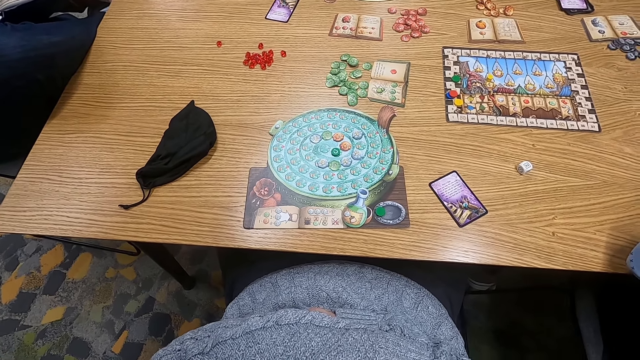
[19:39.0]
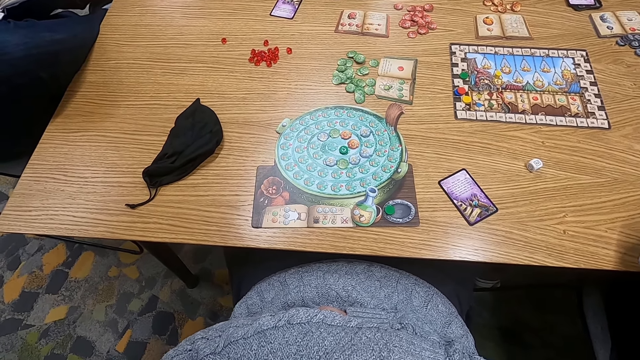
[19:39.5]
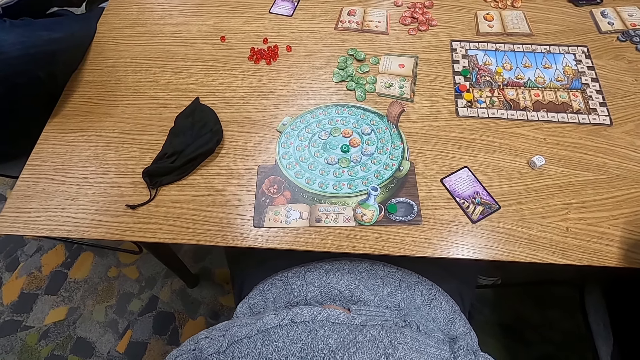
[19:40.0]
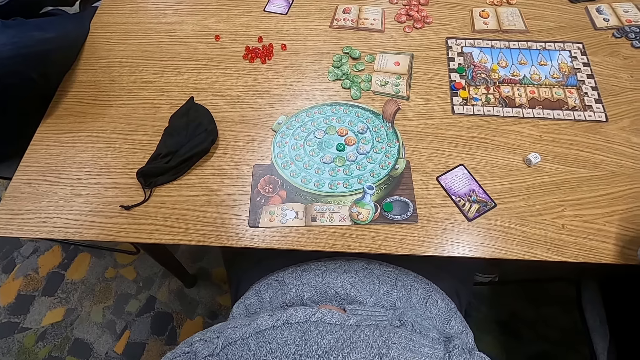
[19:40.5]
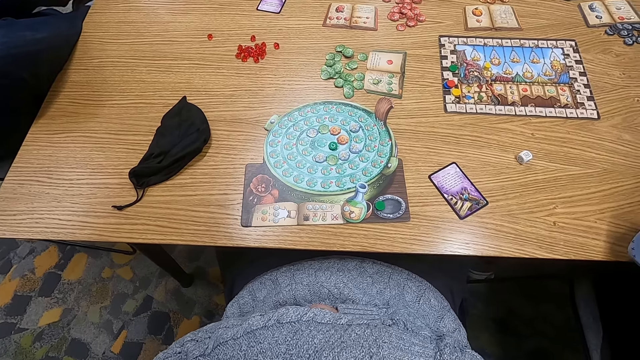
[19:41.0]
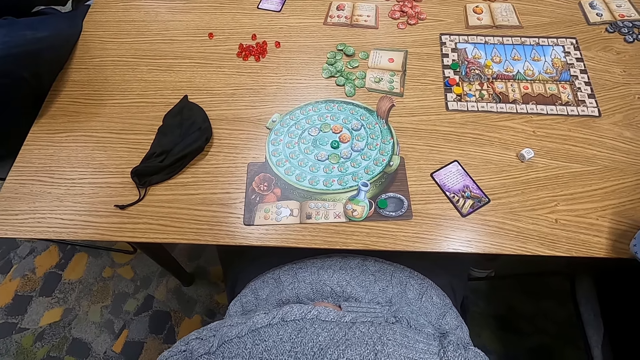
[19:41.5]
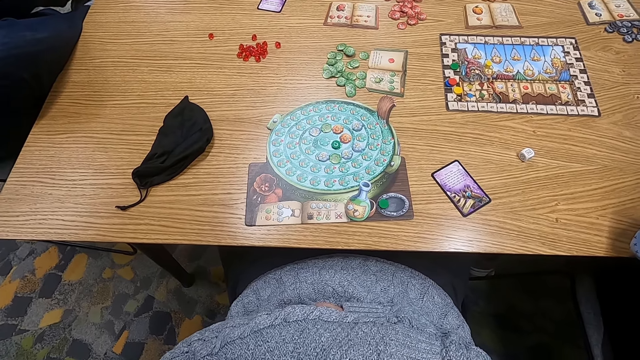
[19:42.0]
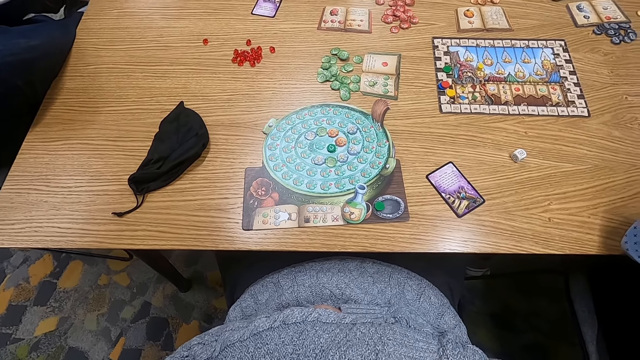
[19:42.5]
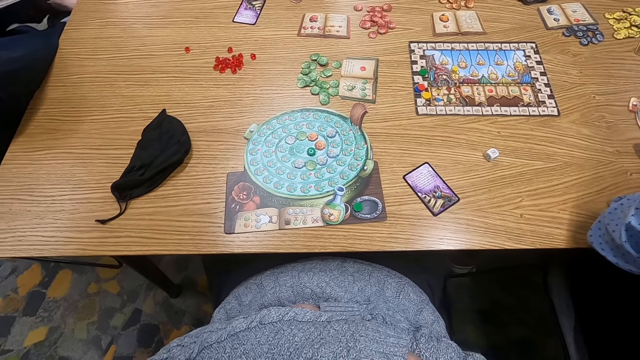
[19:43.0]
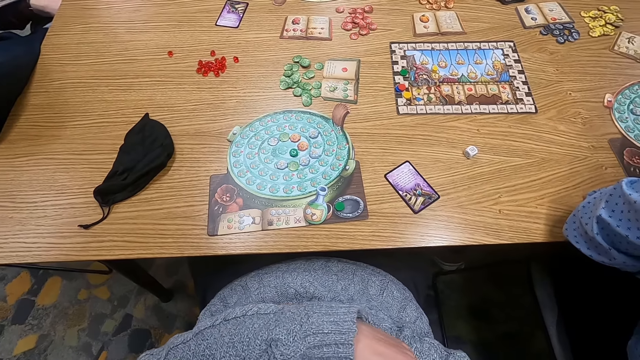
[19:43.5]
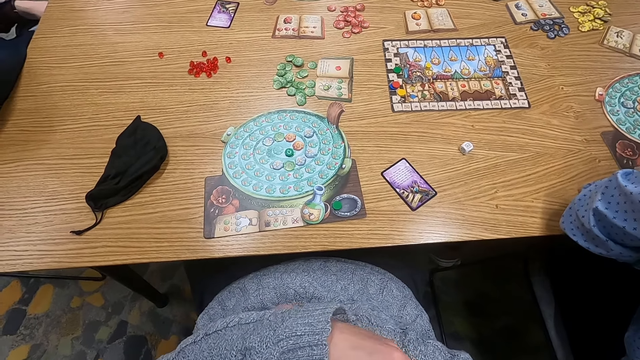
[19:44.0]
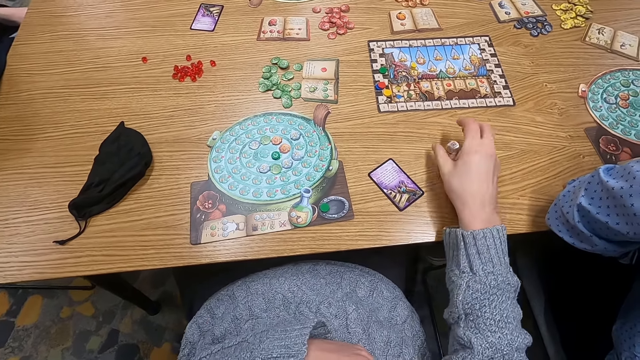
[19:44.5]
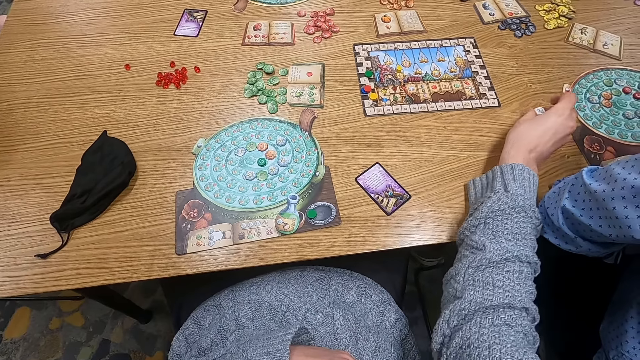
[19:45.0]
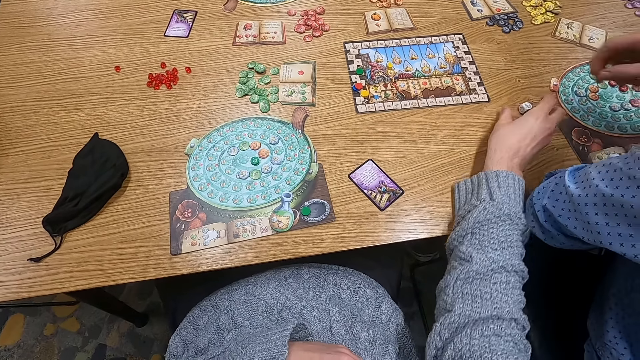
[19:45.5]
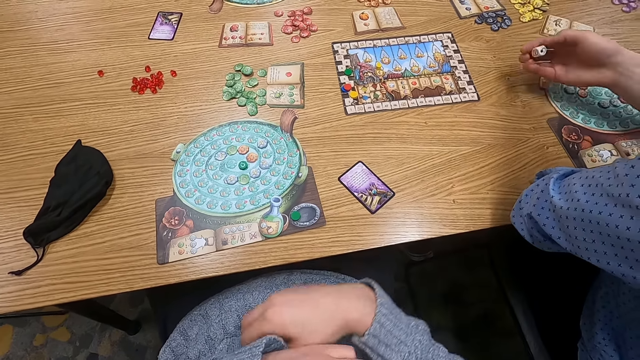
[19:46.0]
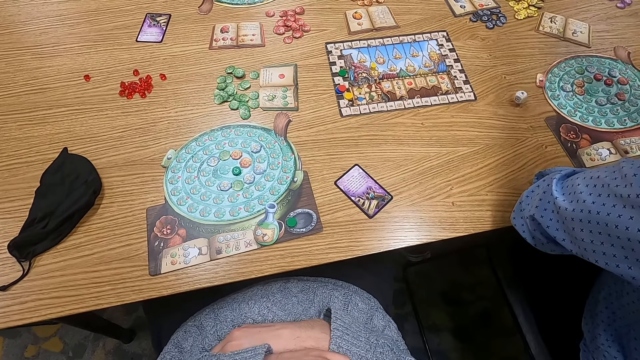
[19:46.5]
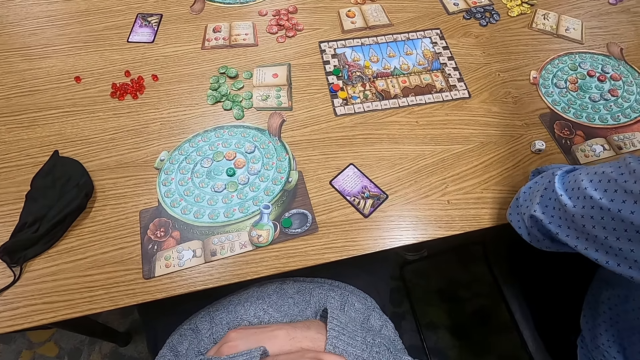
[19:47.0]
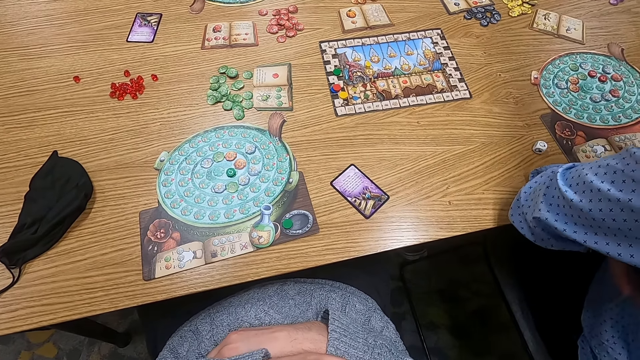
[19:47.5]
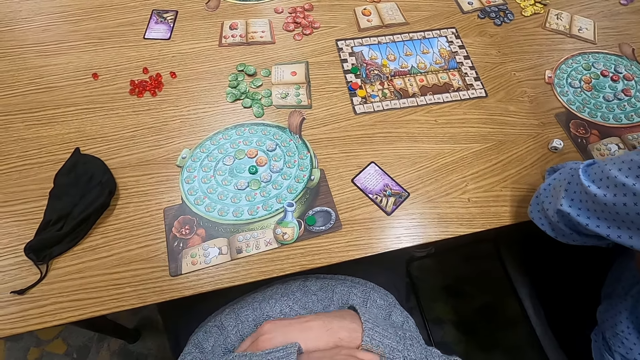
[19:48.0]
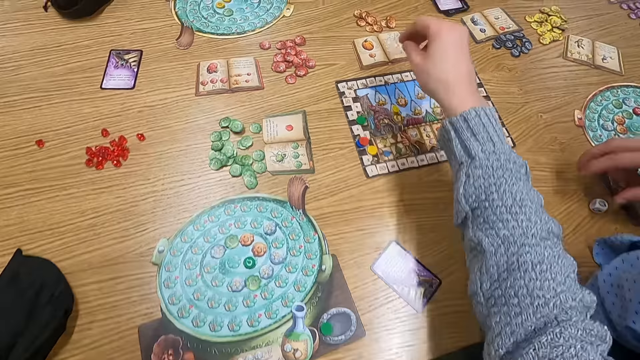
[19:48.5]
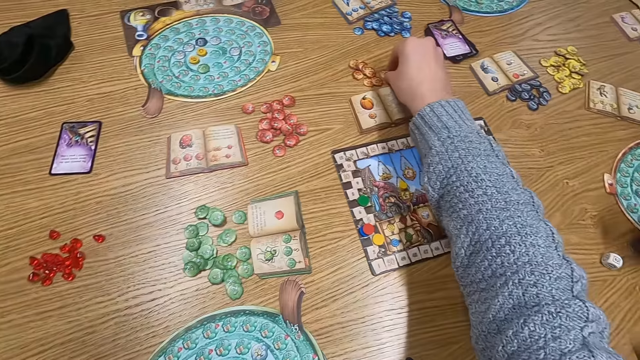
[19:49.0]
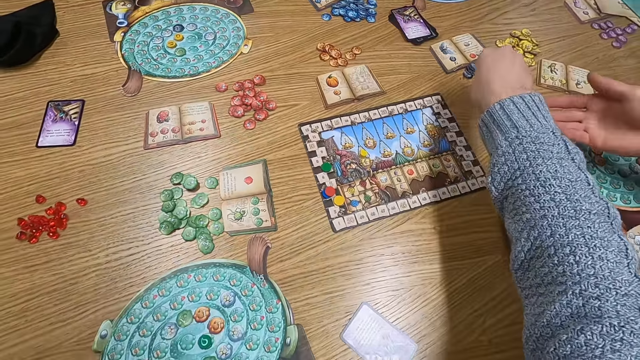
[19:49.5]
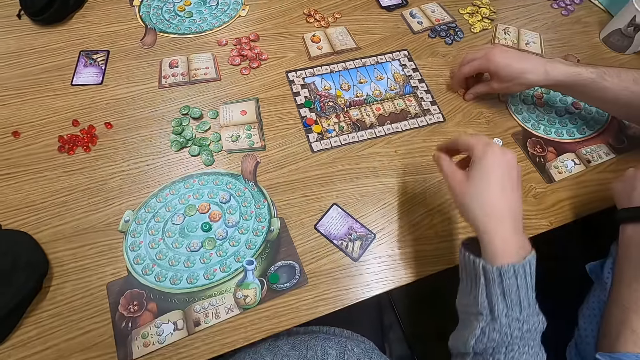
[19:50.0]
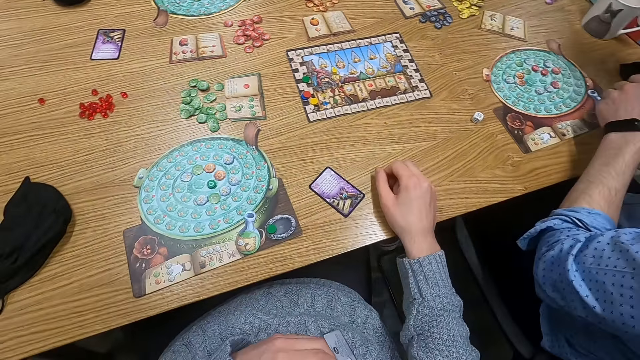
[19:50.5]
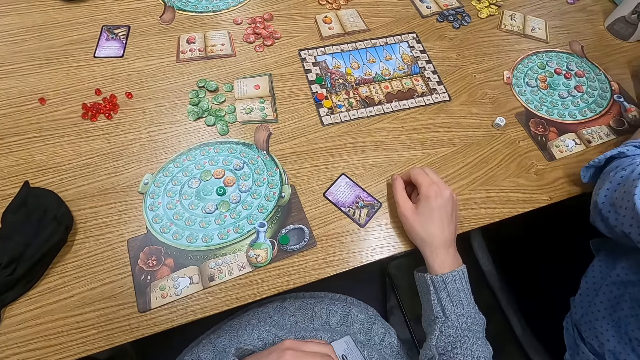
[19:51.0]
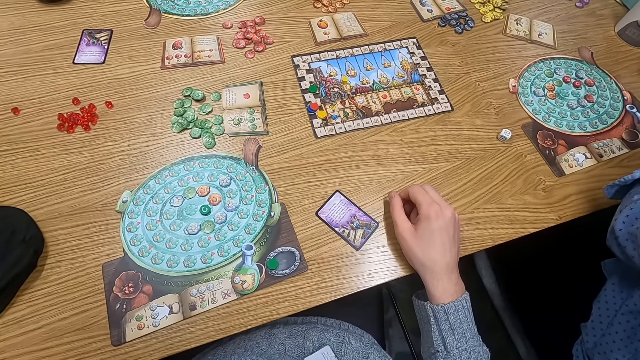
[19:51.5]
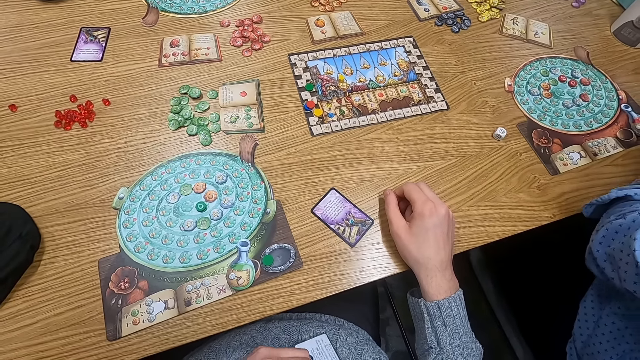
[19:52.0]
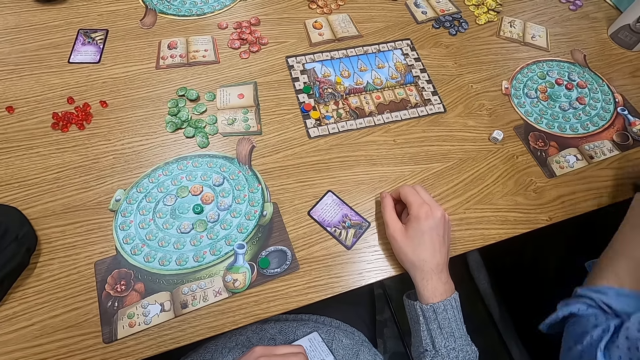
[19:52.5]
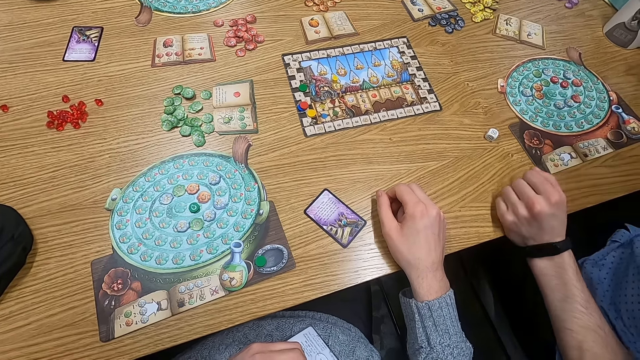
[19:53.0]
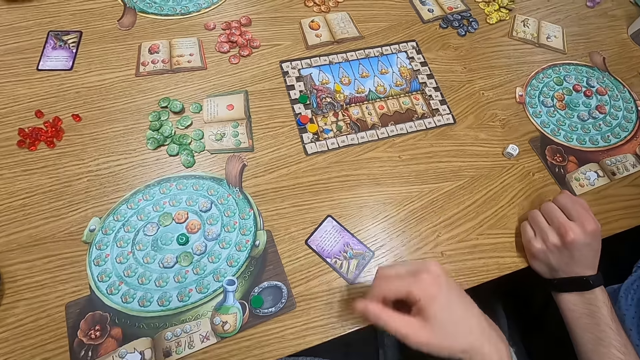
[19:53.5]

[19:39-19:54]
The camera wearer holds a dice on the table. They move the dice. A man holds the dice on the table. The man picks up the dice and drops the dice on the floor. The camera wearer turns to the side. They pick up a point token on the table. They move a counter. The man picks up a point token on the table. The camera wearer turns to the side.

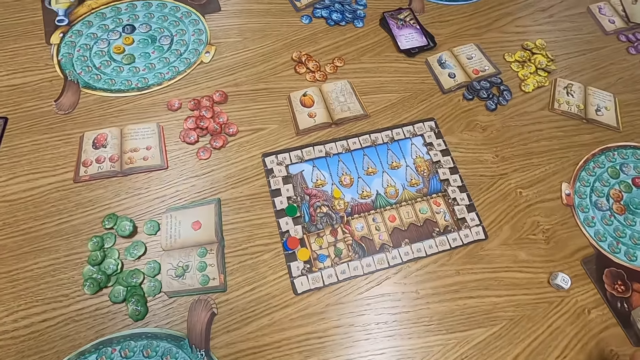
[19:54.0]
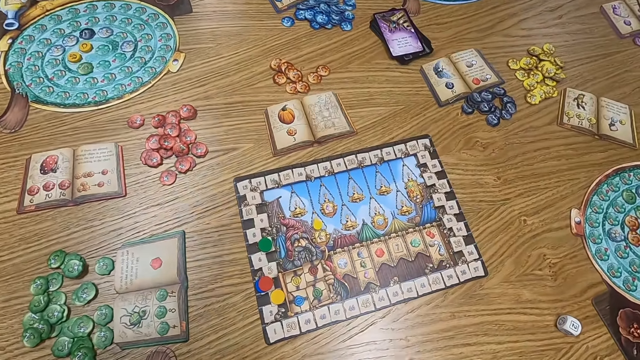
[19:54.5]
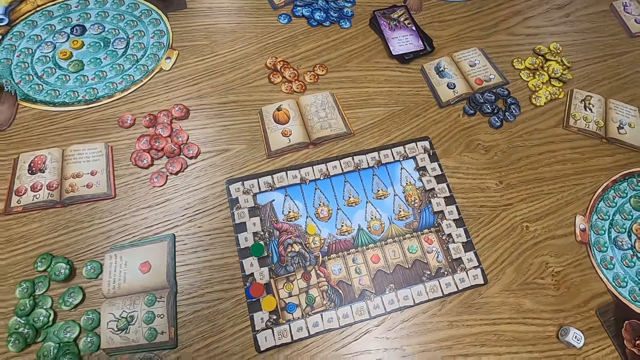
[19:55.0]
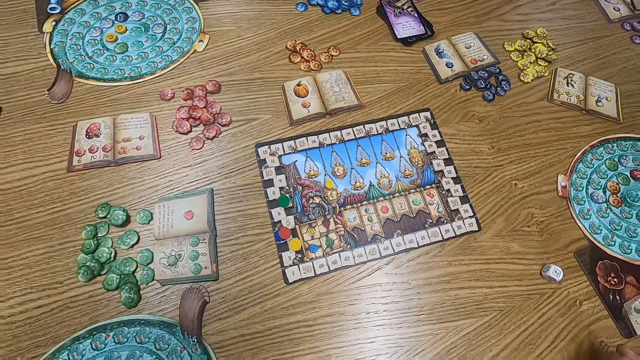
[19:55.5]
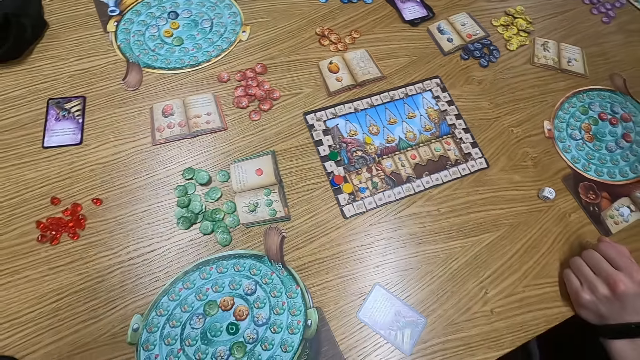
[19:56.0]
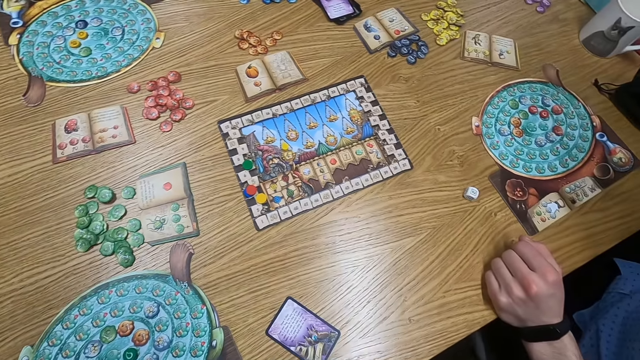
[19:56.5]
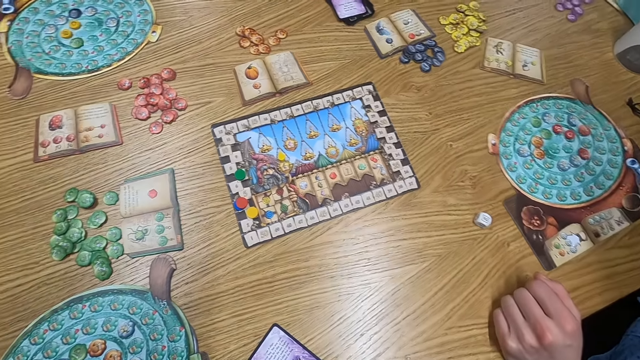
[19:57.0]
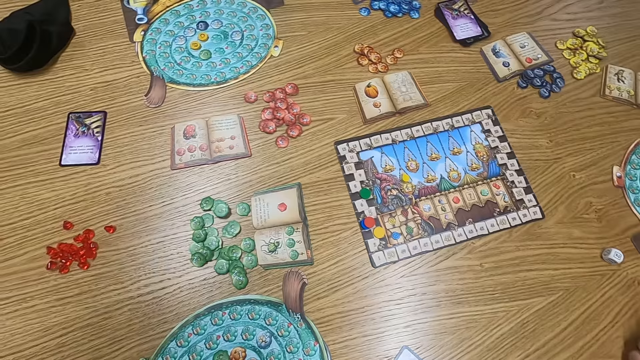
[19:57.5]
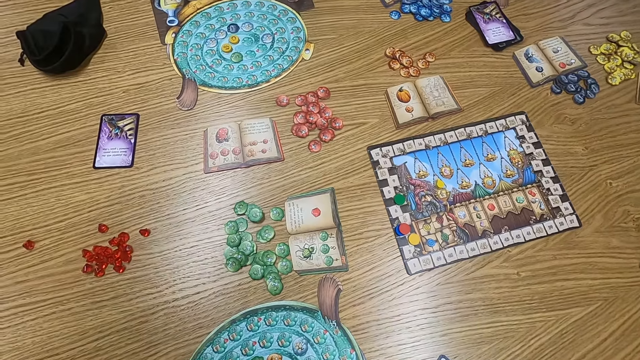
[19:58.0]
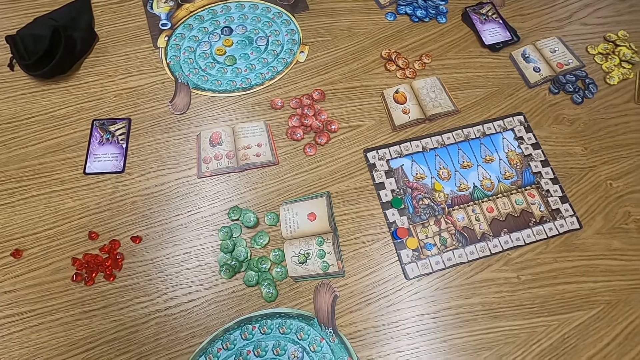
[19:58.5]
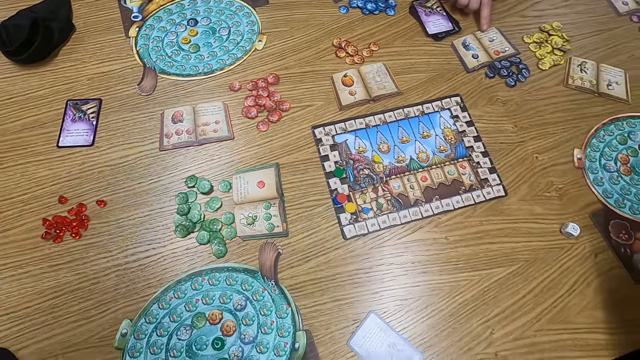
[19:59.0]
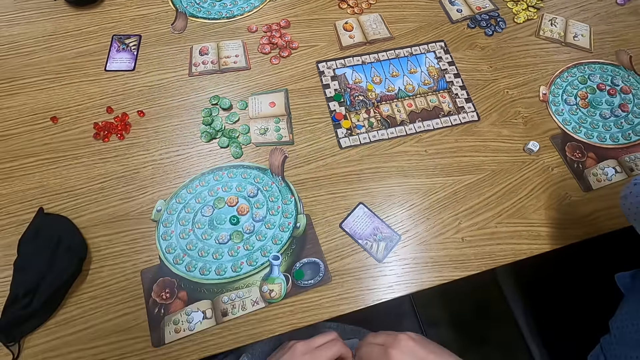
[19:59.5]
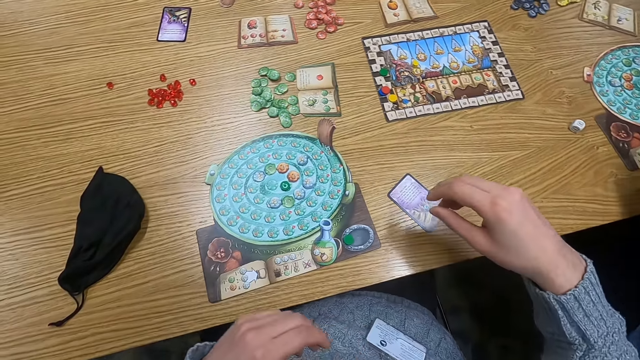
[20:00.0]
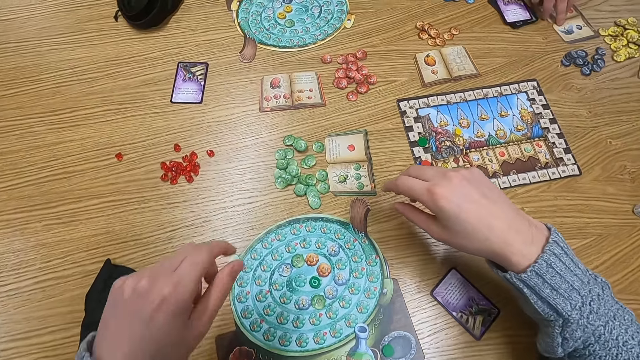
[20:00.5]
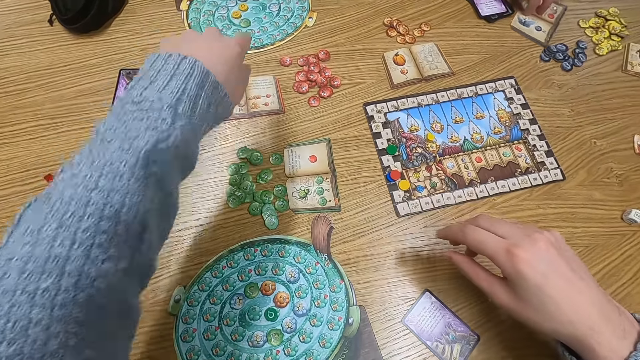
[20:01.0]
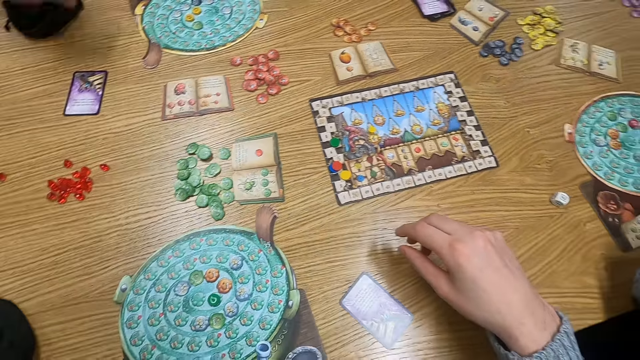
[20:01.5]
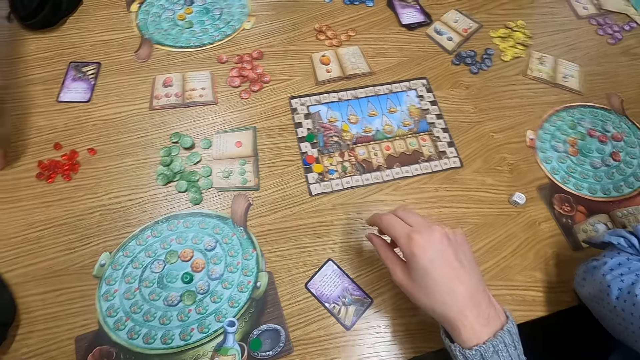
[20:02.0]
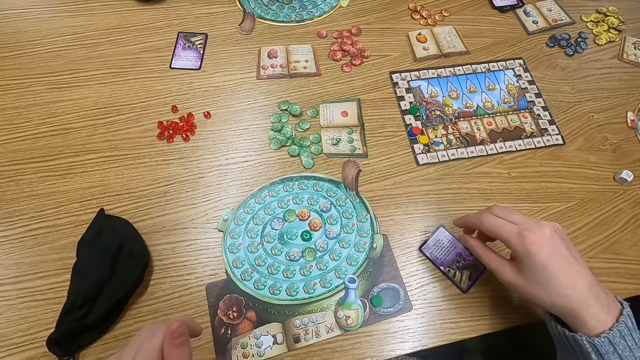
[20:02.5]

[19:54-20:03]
Someone touches a board.
